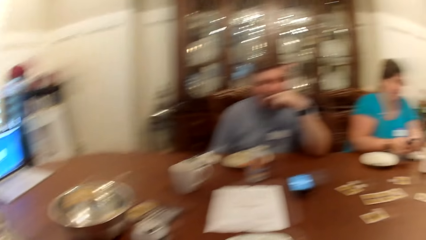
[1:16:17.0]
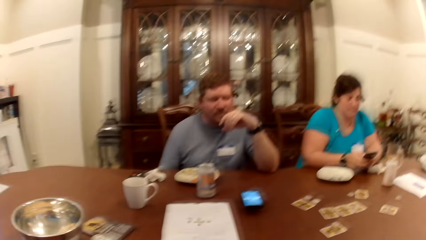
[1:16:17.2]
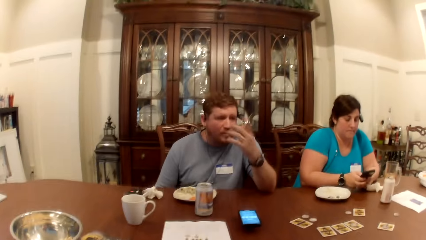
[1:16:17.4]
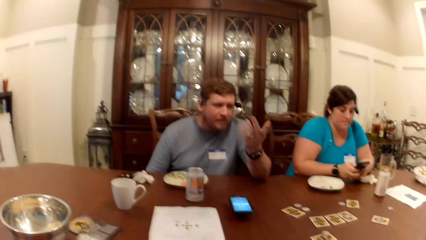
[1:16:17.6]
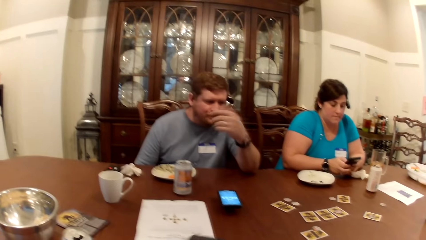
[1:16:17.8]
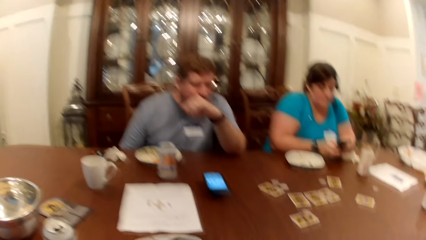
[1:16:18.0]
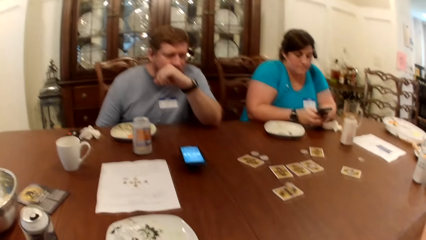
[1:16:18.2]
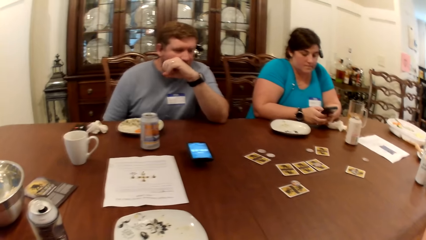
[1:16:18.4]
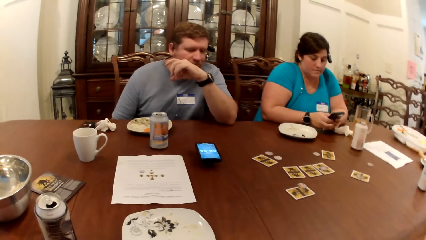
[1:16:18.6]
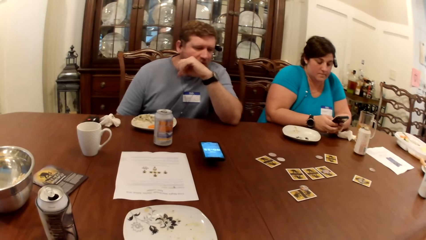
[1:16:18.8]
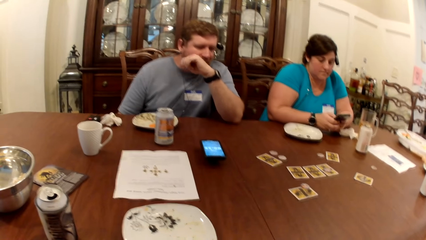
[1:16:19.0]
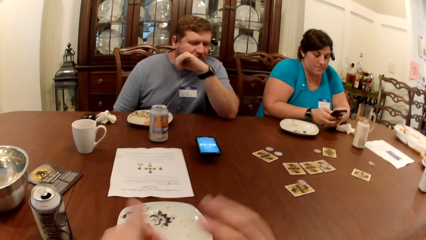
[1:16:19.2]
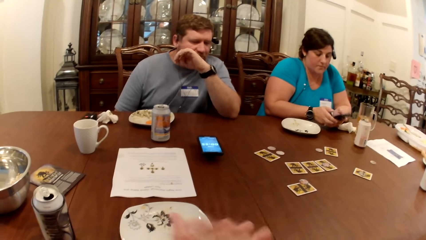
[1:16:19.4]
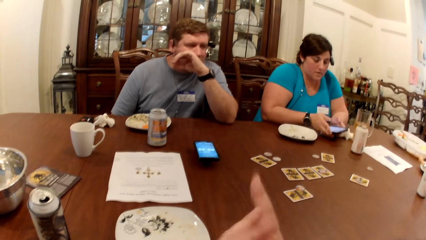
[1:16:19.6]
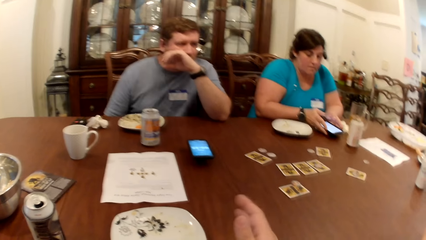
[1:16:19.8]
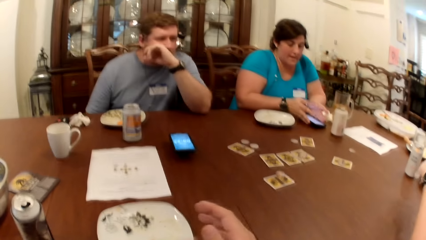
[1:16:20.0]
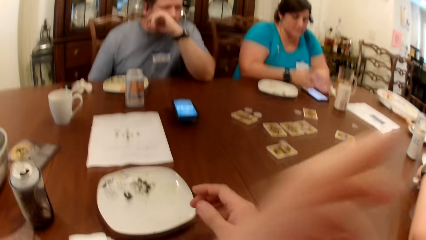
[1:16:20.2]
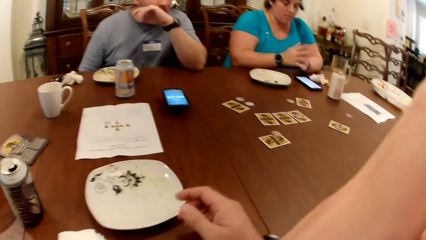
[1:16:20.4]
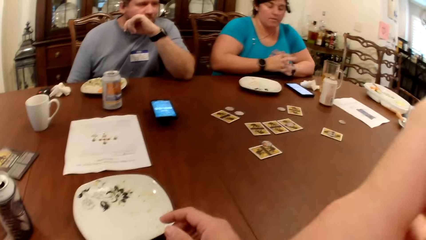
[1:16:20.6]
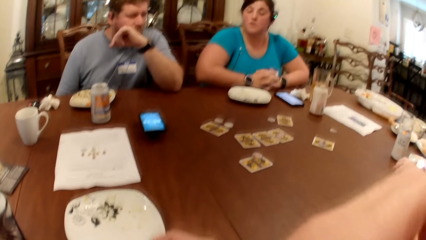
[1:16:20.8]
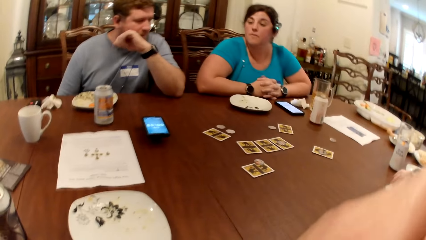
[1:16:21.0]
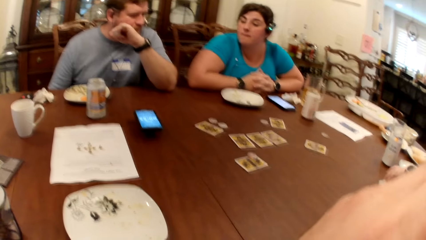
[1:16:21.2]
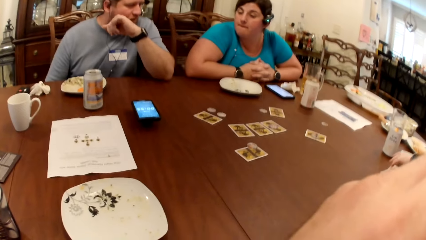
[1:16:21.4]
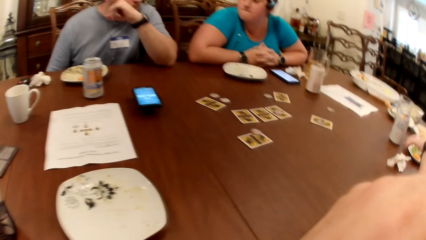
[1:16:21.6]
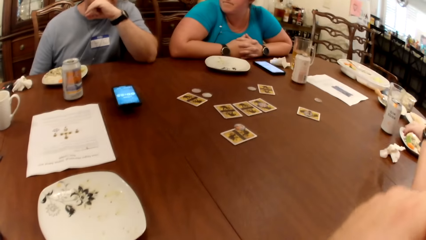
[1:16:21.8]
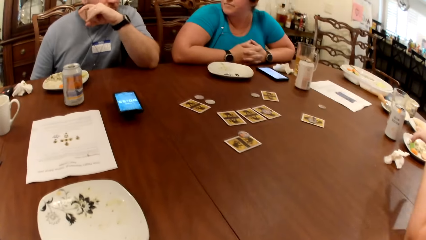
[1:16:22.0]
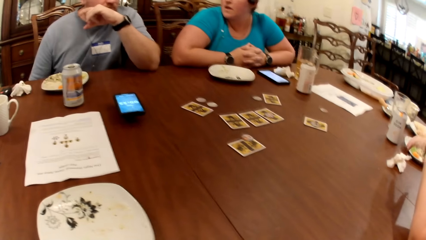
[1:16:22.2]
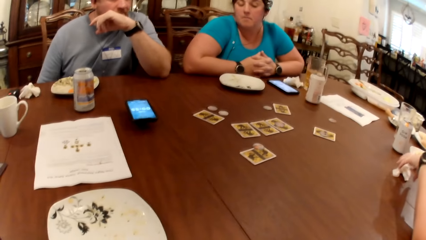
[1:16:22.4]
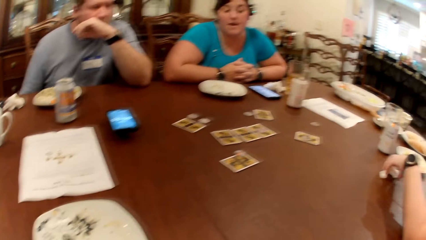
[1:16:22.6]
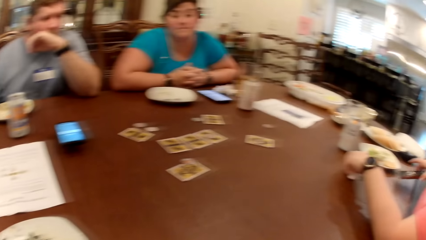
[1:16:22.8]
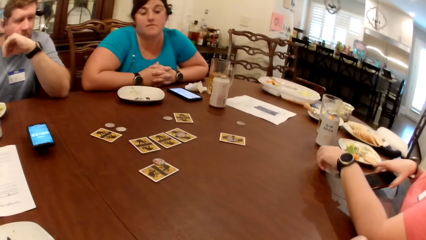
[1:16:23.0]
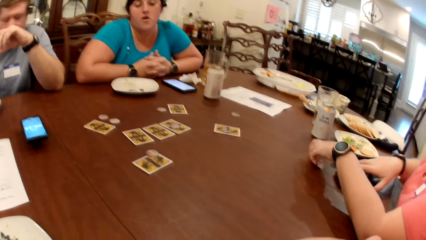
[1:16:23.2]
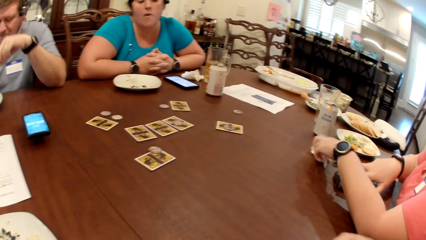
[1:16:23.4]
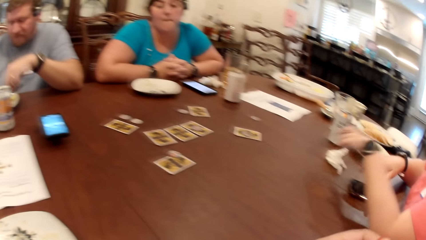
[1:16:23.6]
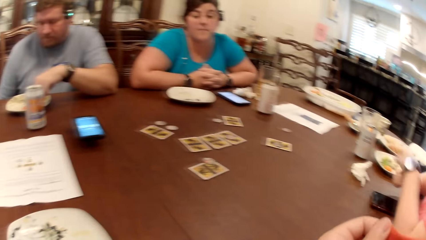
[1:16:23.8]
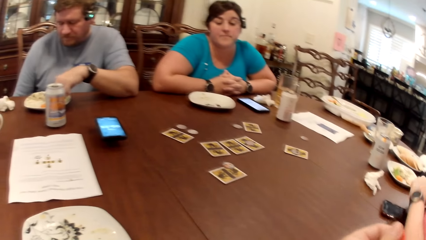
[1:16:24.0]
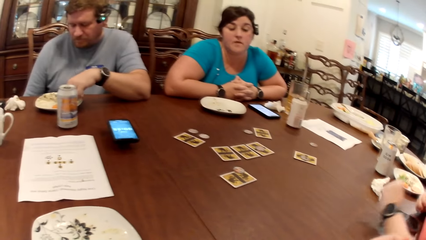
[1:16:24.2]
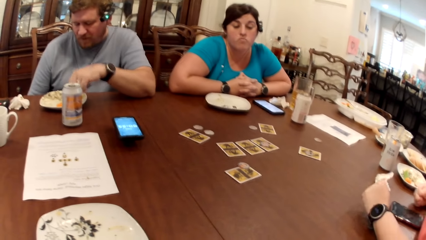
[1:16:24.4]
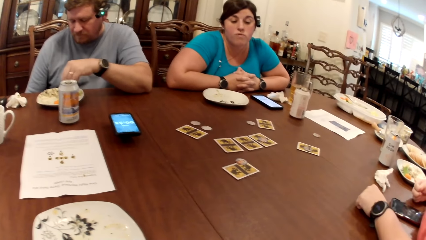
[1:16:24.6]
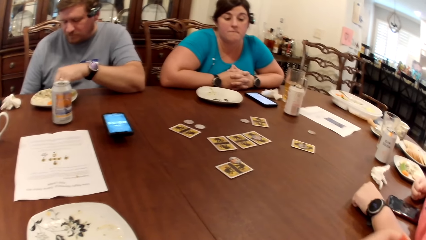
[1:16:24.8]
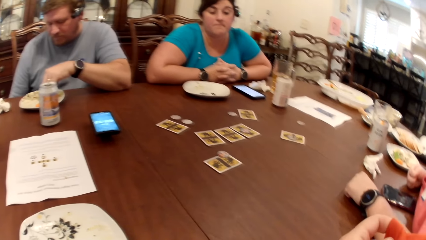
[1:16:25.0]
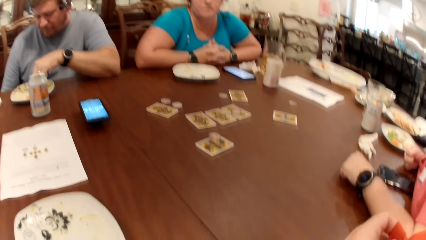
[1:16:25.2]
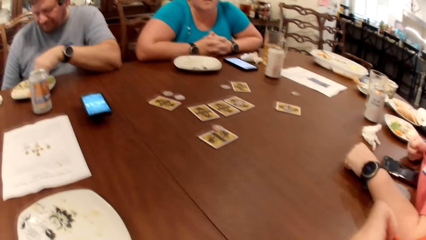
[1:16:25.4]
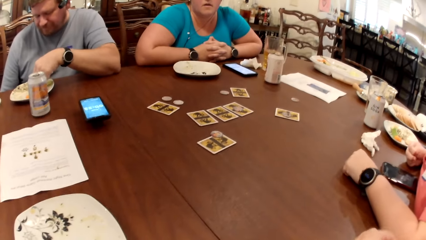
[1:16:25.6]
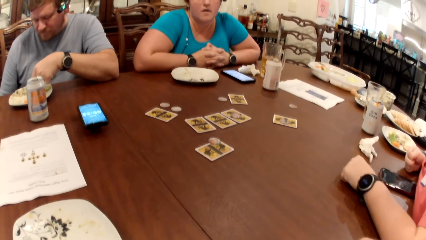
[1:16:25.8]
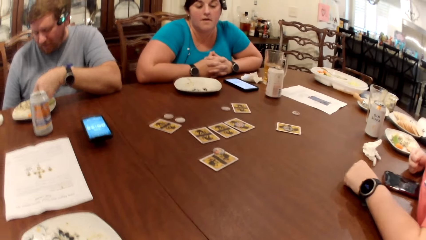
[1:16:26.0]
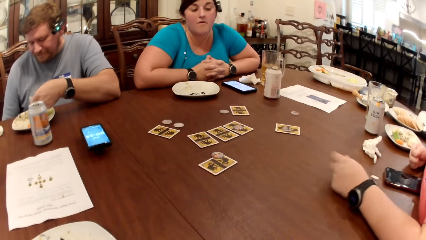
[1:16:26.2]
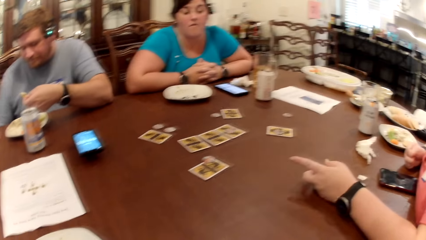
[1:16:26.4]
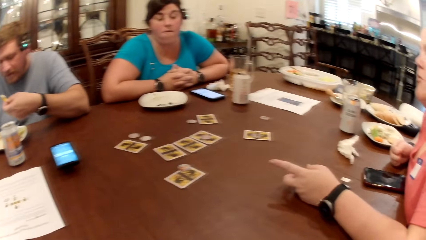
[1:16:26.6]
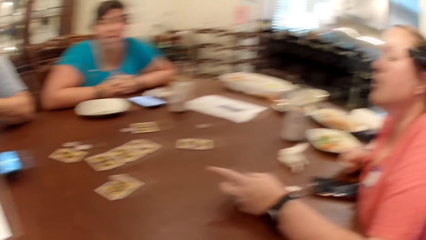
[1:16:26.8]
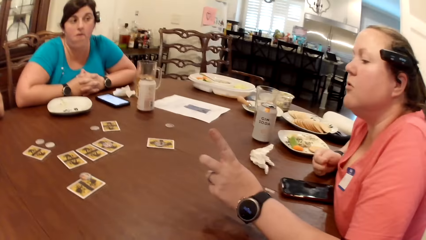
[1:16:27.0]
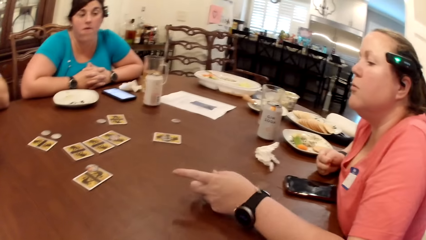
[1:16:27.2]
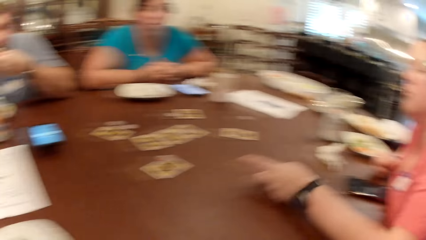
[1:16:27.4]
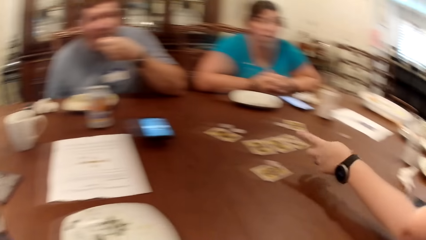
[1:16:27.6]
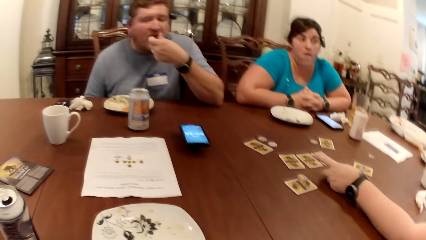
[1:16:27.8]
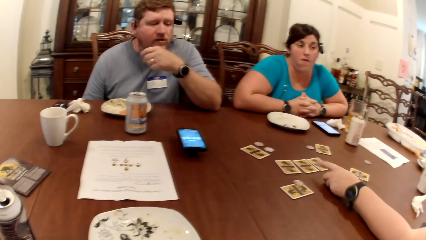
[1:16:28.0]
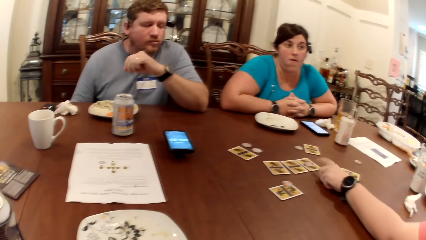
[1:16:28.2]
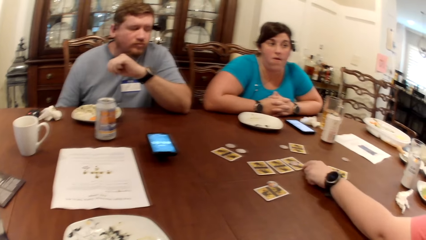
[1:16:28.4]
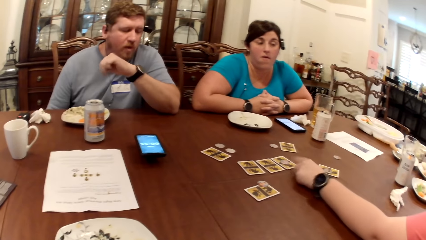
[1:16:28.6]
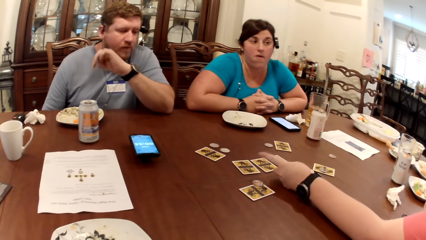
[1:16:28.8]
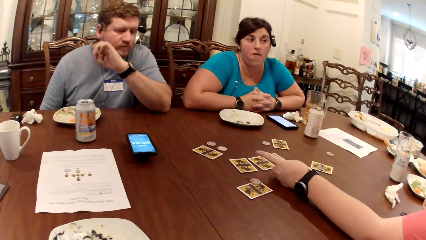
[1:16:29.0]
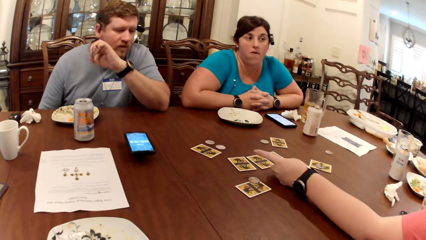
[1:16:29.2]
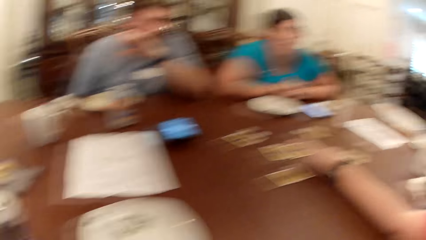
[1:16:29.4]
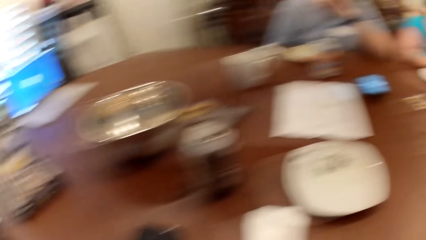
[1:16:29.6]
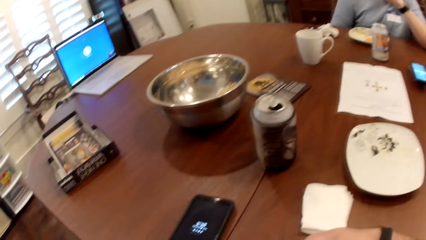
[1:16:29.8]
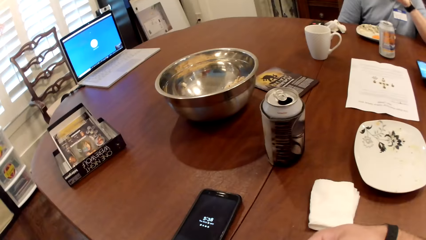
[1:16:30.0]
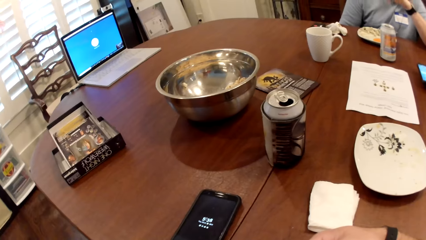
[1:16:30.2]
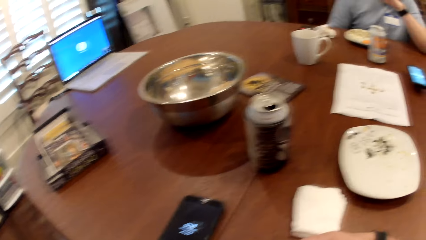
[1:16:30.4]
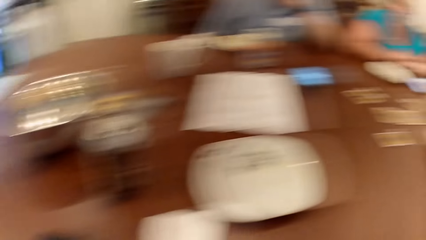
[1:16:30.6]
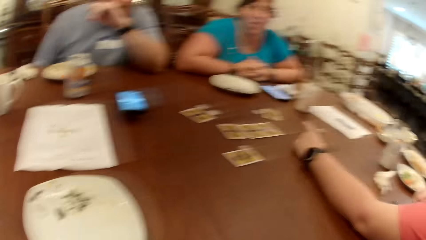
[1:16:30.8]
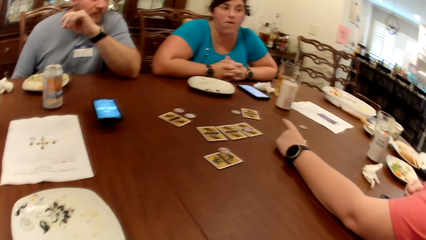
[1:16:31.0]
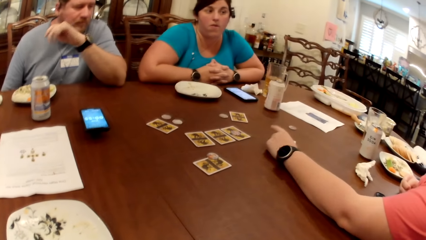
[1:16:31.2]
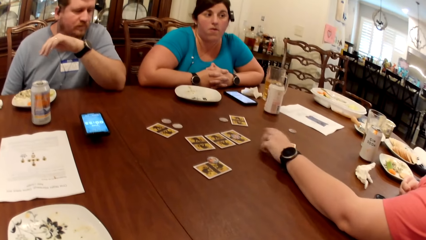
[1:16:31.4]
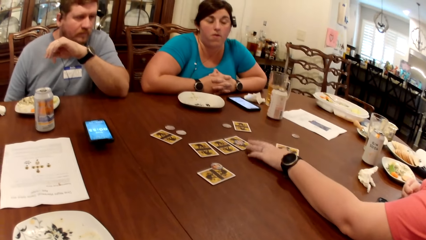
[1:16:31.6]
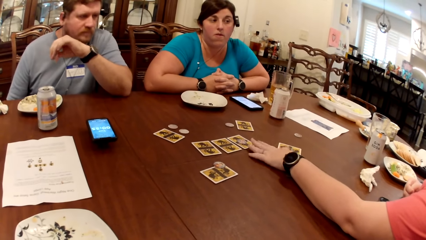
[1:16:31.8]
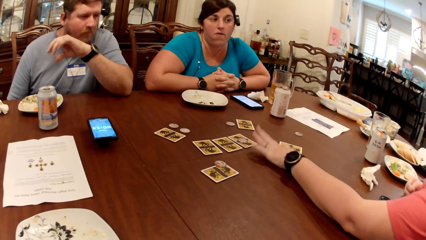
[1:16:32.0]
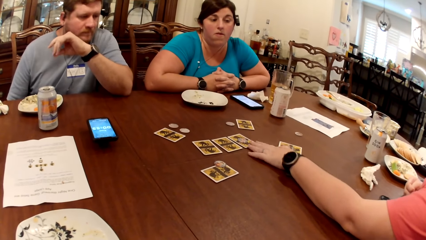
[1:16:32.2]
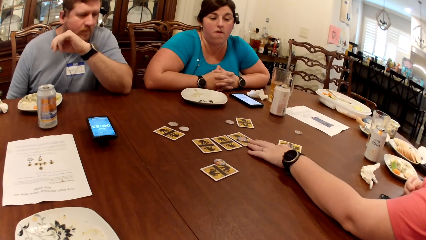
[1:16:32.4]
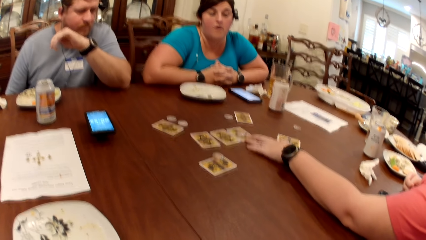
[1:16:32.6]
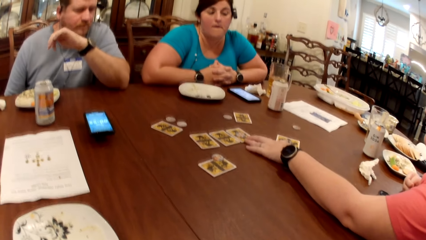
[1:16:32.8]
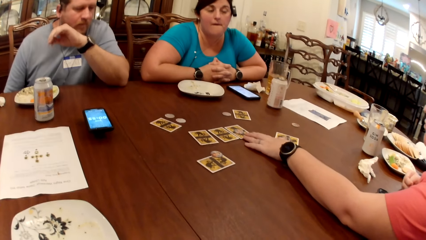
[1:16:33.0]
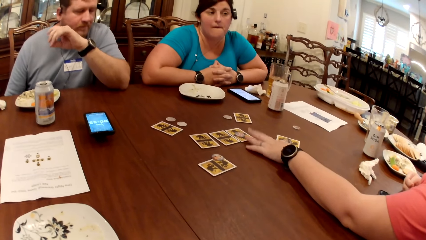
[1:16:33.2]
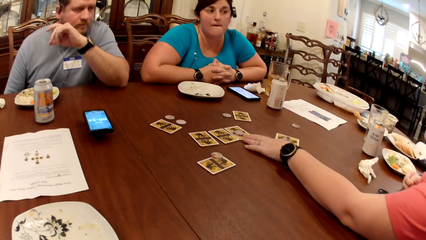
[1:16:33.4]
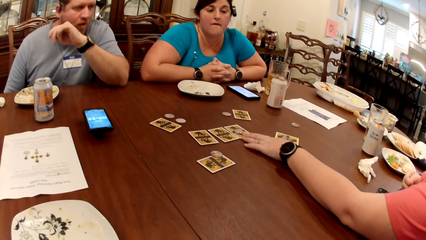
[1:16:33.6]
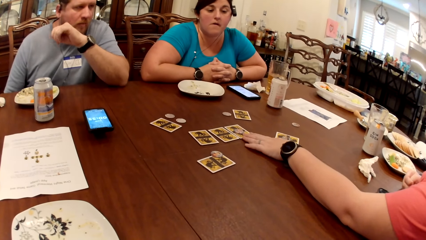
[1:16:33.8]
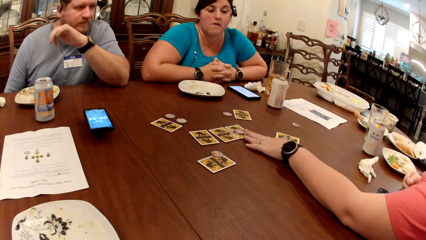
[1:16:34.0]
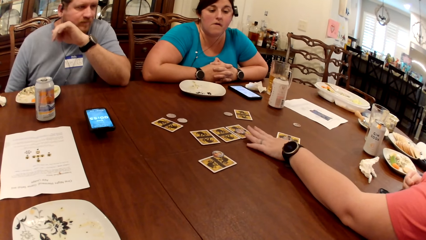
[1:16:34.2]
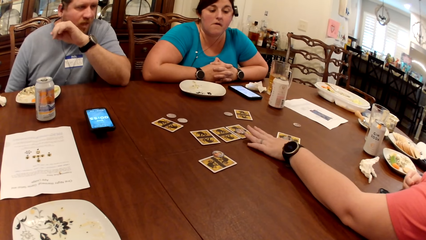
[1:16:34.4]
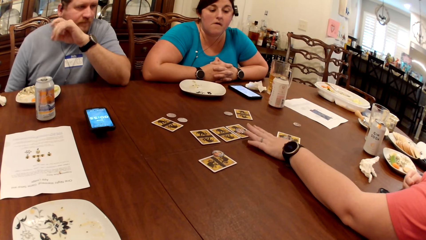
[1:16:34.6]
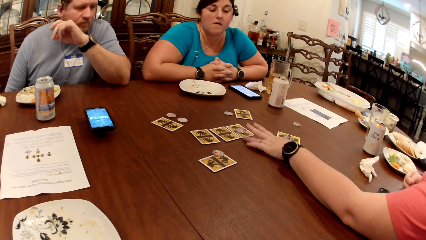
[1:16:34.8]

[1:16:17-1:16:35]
A woman operates the phone with both hands. The camera wearer moves a hand and holds hands together. The first woman drops the phone on the table with both hands. Another woman drops the paper towel on the table with her left hand. The camera wearer moves a hand up. A third woman moves the phone on the table with her right hand. The second woman moves the paper towel on the table with her left hand. A man picks at the carrot in the plate with his left hand and eats the carrot with his left hand. The second woman touches a card on the table with her left hand. The third woman touches a card on the table with her left hand.
